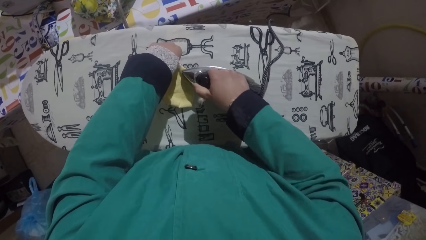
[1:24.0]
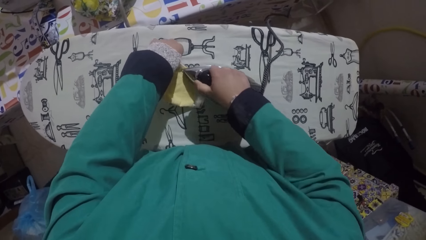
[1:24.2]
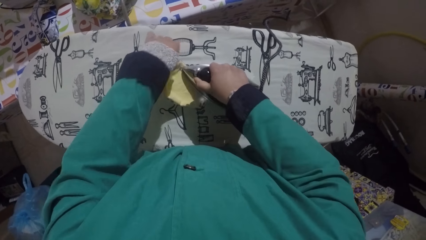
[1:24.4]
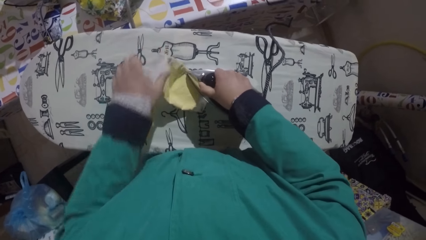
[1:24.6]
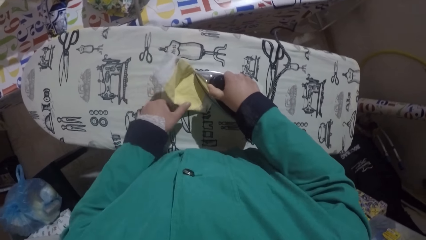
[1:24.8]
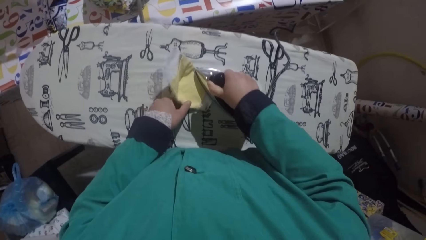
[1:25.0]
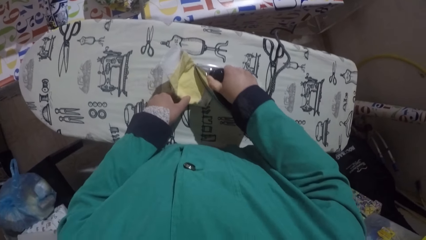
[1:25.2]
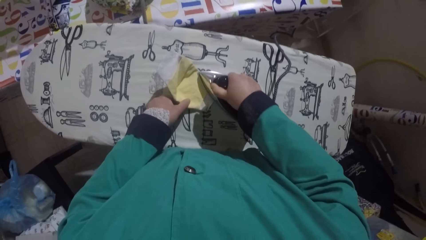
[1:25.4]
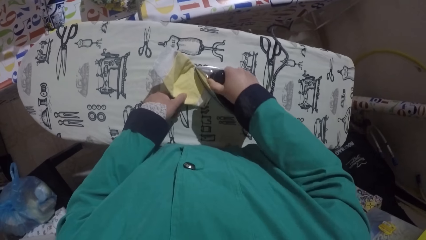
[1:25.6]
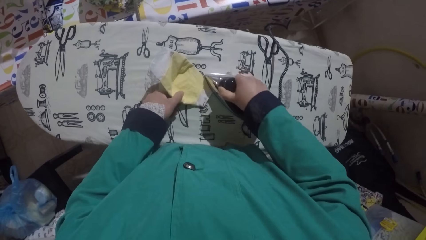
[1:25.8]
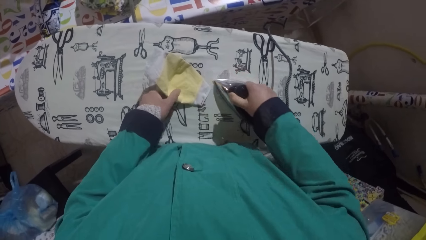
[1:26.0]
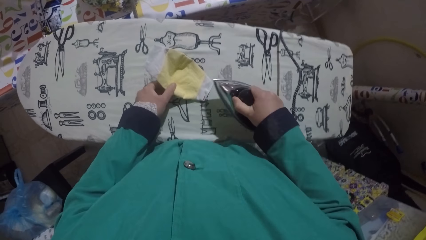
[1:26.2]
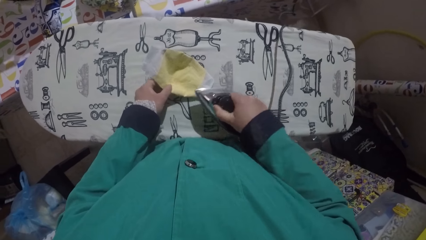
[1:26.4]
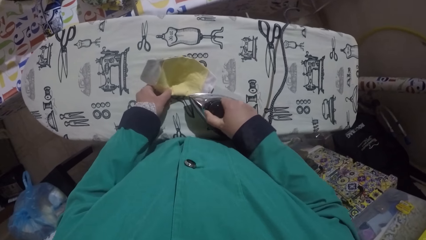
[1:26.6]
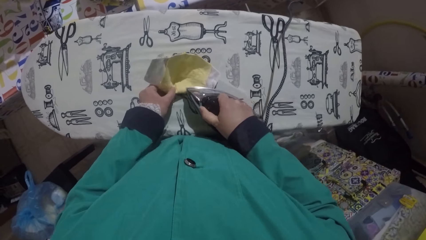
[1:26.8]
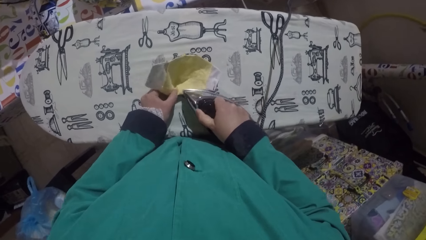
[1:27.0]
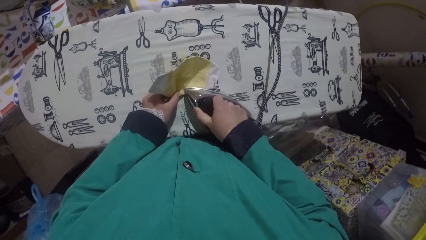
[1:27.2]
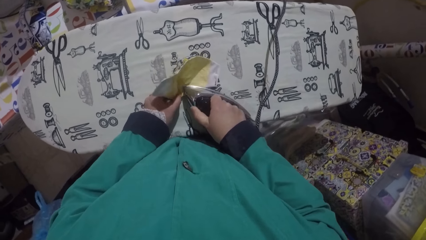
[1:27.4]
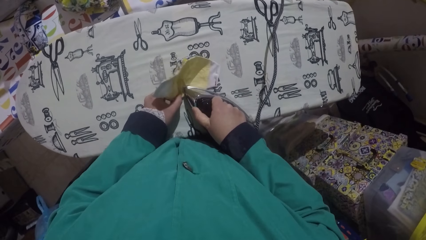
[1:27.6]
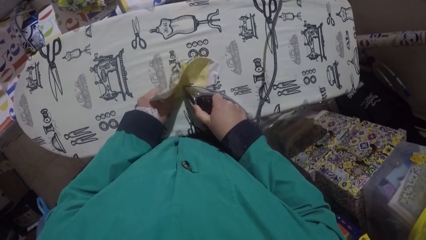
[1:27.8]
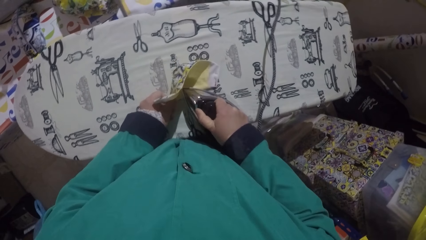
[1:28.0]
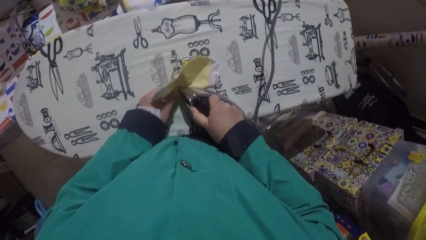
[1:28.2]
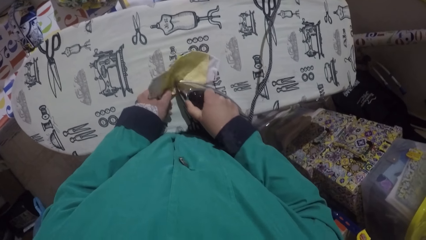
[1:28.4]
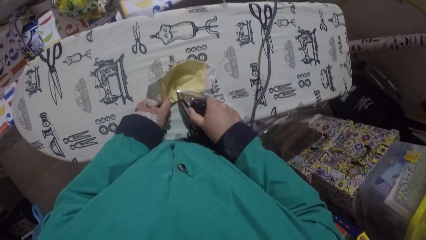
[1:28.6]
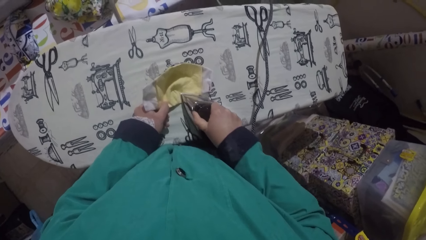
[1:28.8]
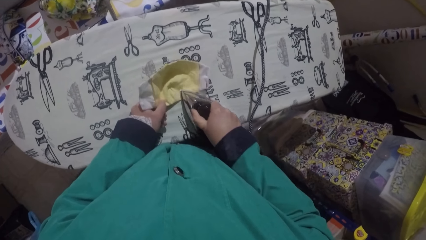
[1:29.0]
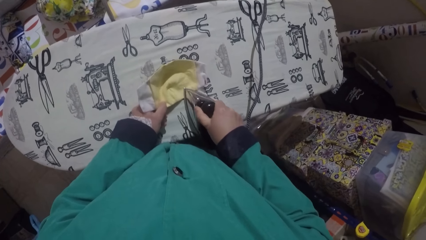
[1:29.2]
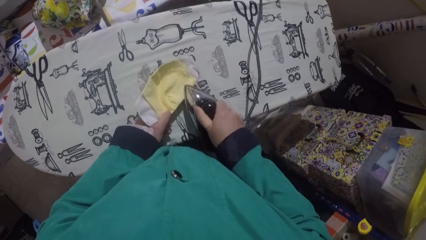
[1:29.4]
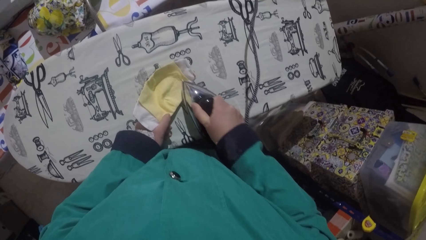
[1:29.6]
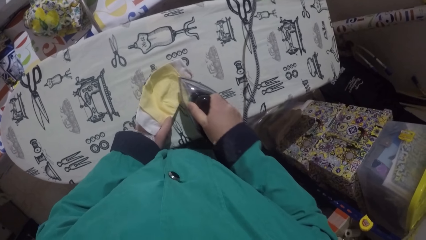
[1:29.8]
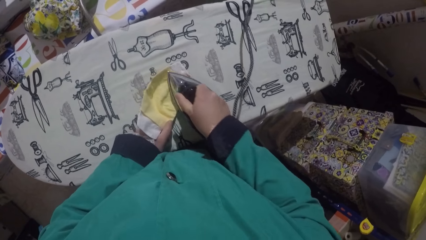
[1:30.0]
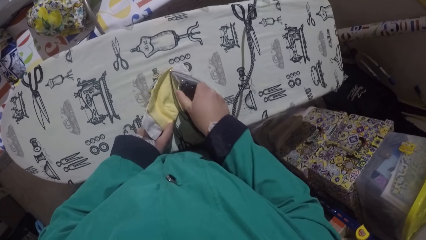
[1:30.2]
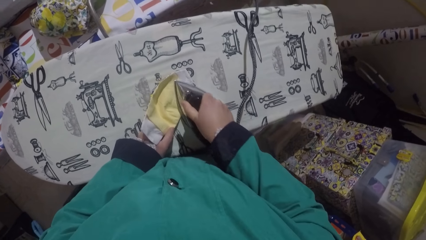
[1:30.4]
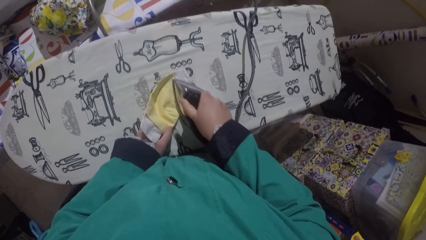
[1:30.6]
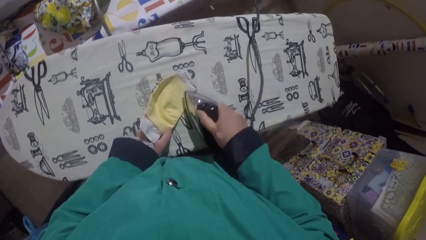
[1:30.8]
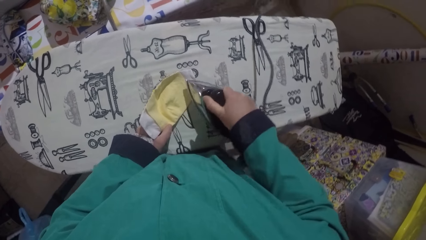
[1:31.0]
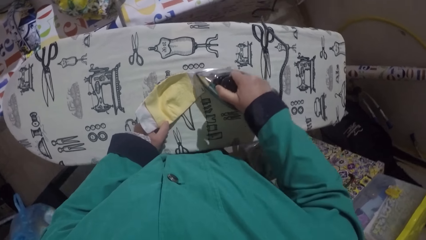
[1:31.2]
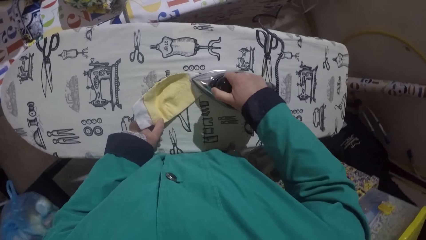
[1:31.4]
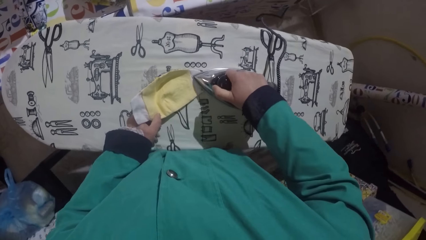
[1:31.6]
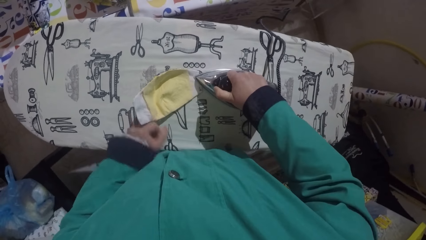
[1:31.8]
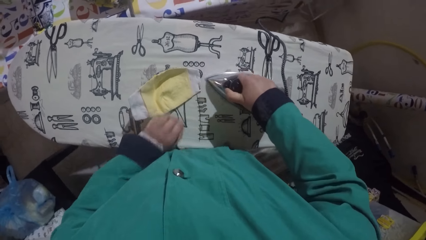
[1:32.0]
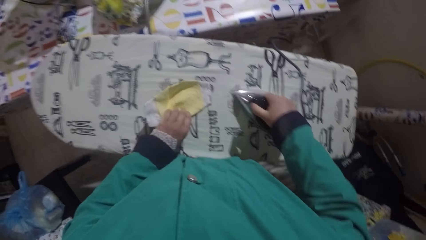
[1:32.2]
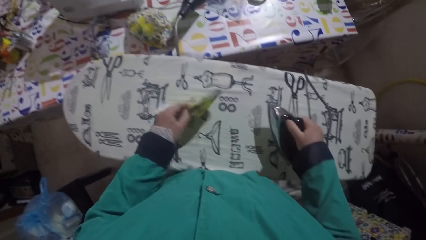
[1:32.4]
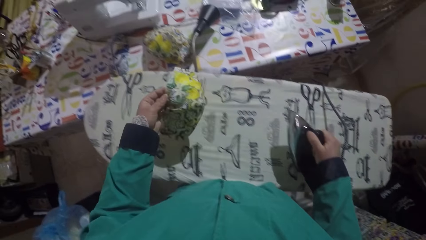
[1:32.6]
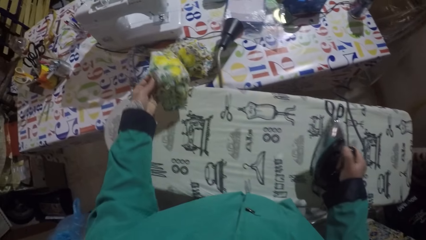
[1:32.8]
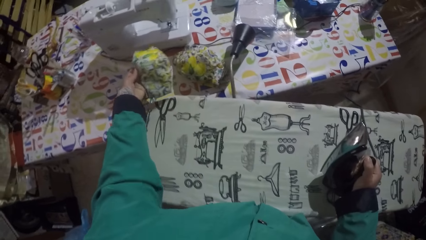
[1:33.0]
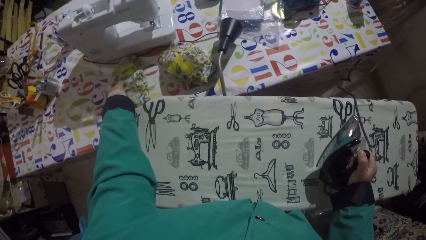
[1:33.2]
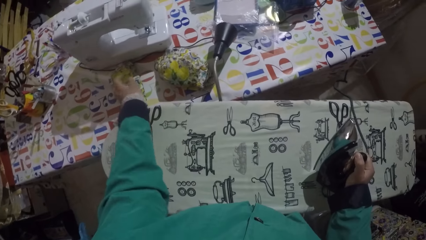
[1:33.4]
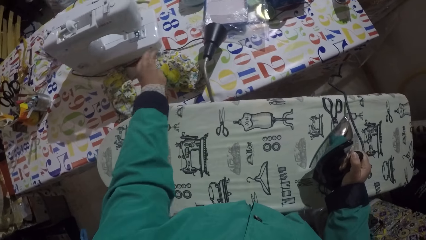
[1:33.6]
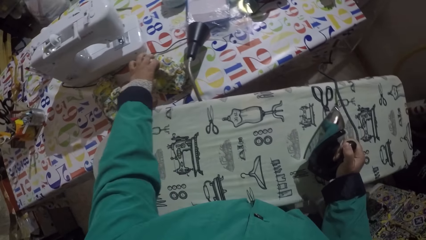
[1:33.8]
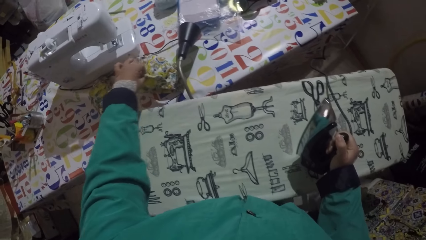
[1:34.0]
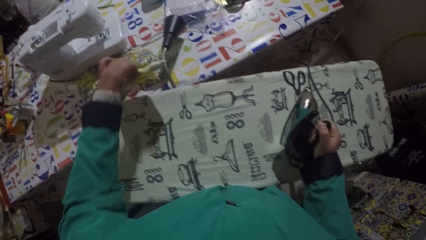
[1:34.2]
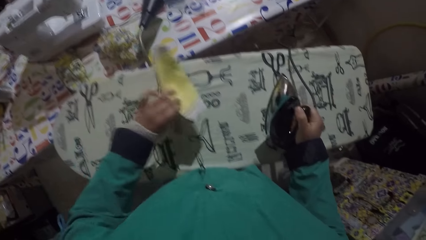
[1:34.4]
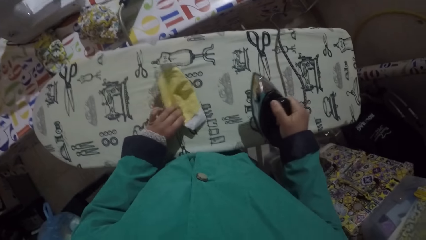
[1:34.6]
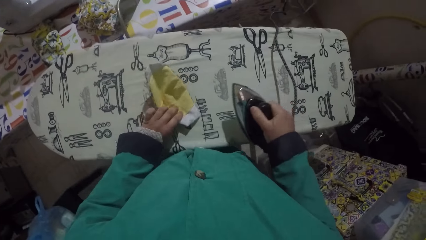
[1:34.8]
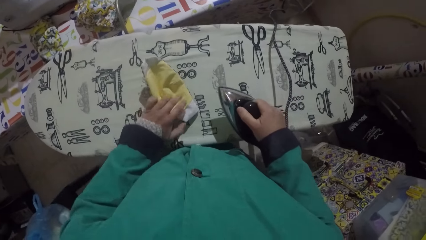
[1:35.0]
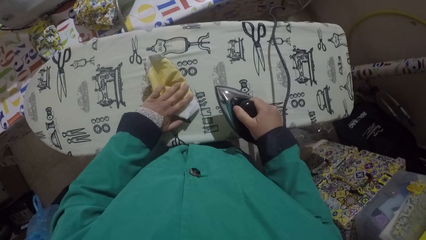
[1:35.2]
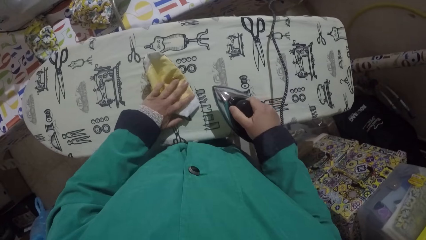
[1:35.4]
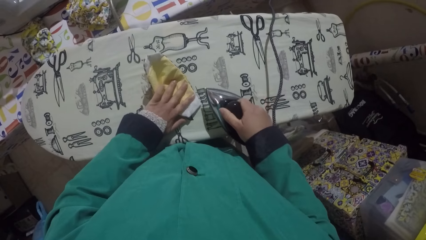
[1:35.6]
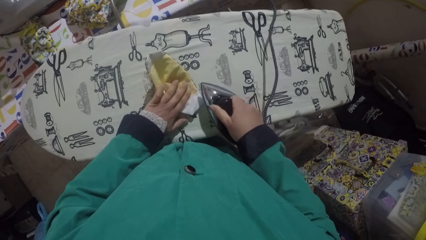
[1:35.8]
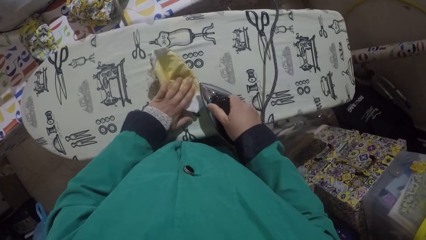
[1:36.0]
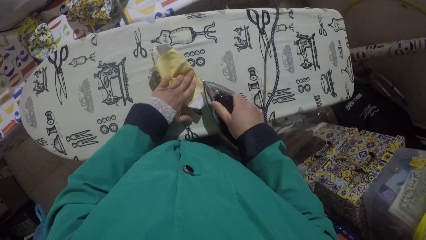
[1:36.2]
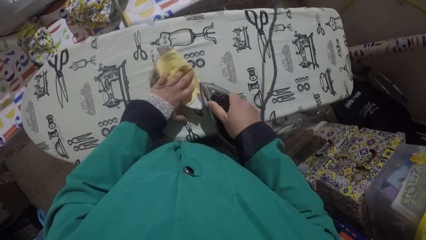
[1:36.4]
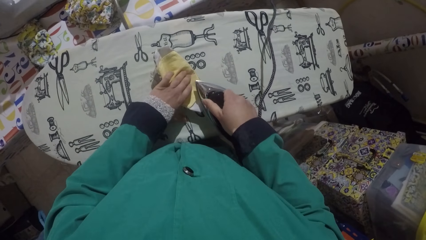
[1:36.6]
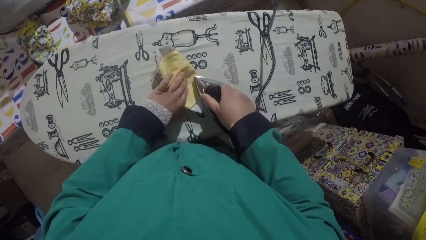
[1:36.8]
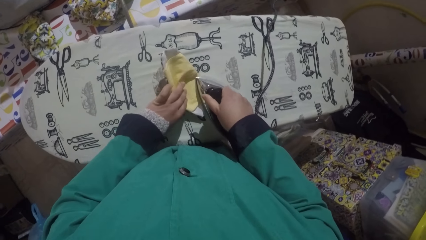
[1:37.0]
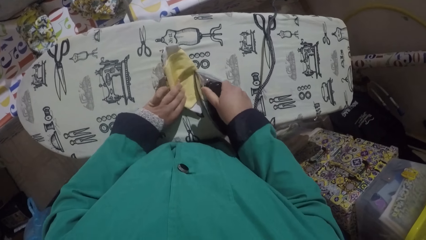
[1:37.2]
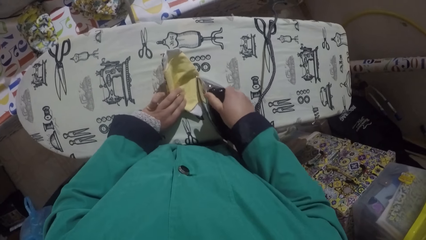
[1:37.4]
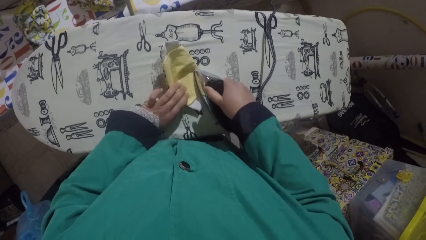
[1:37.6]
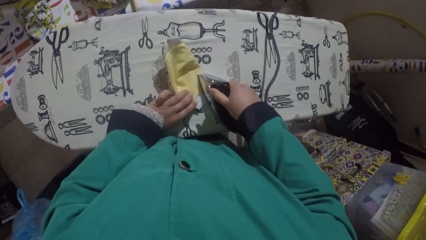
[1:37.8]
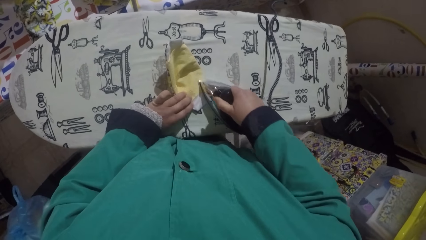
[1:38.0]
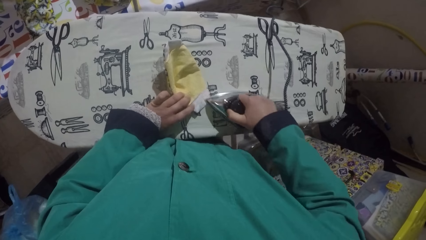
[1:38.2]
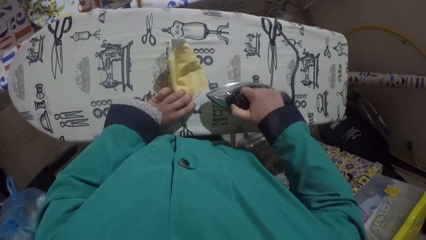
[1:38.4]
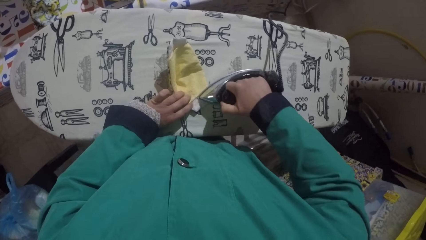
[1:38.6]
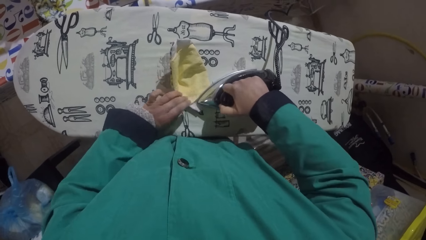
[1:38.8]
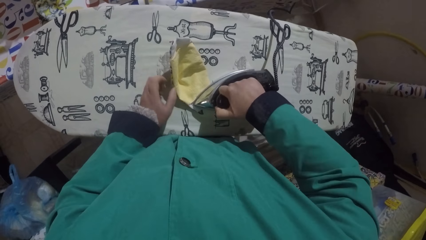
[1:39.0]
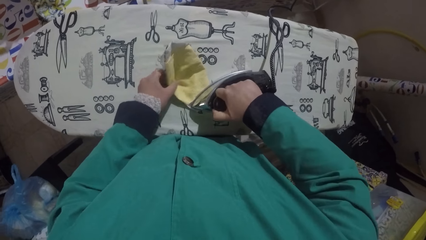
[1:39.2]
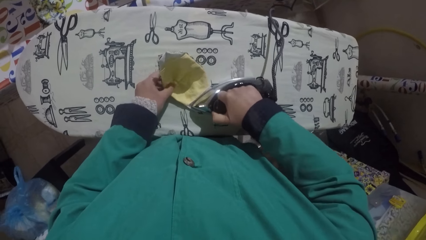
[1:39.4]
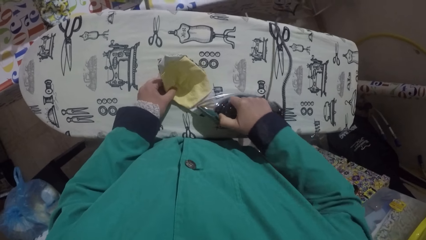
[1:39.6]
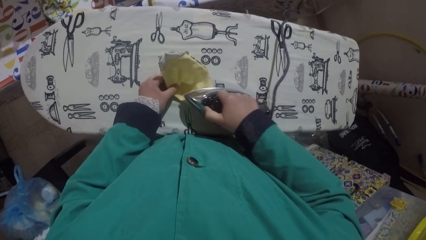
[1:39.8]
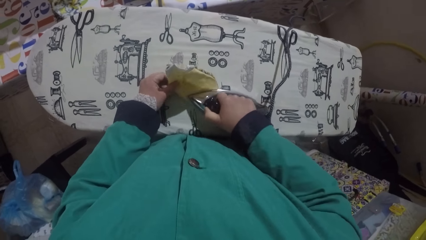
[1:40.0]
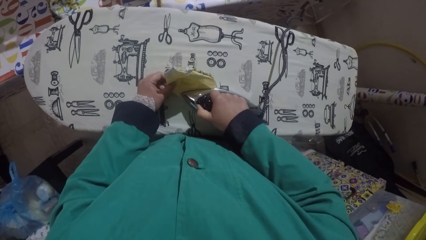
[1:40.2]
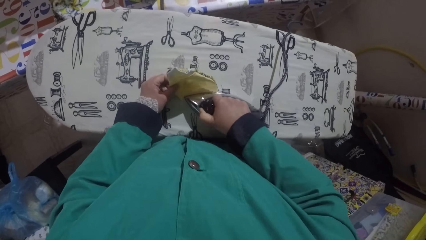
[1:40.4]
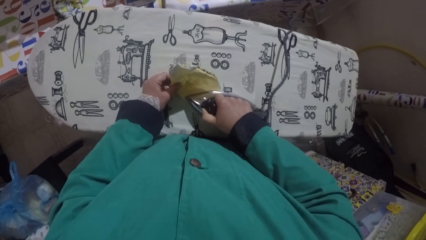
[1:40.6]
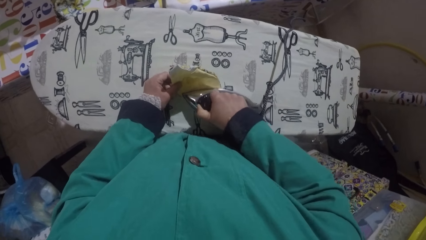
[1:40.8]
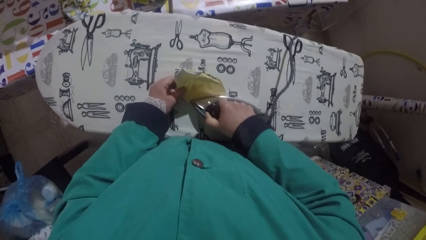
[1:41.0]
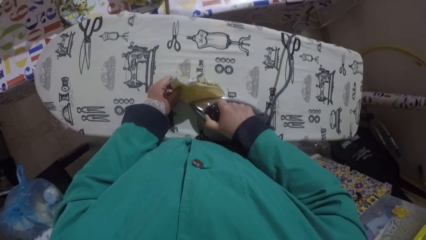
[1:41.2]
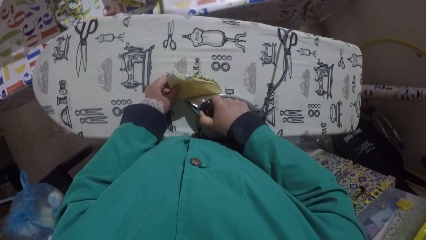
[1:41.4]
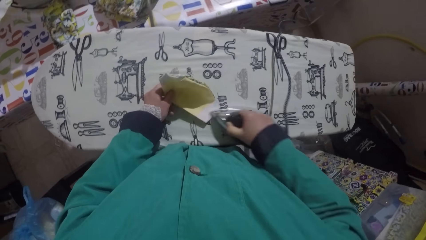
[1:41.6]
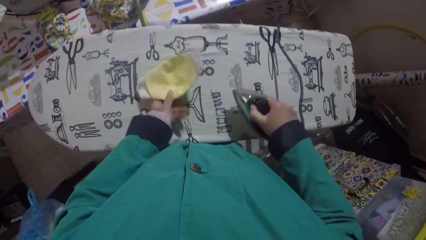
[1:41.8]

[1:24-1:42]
The camera wearer irons the fabric. They place the fabric on the table. They pick up the fabric. They place the fabric on the table. They iron the fabric.
